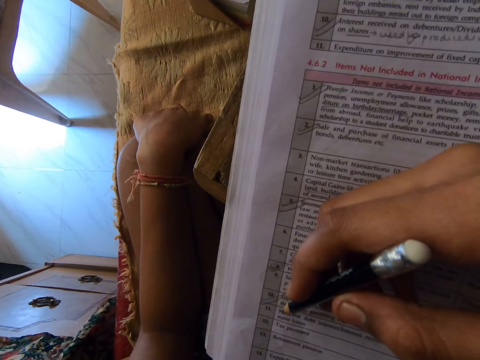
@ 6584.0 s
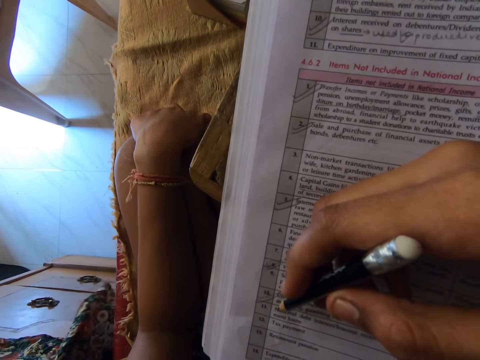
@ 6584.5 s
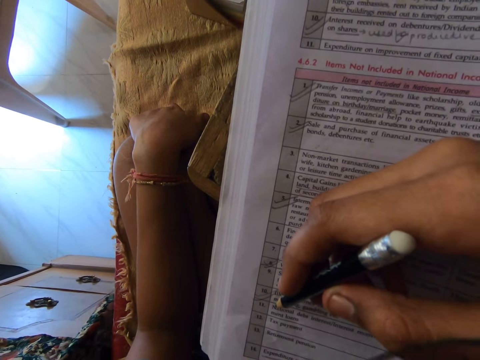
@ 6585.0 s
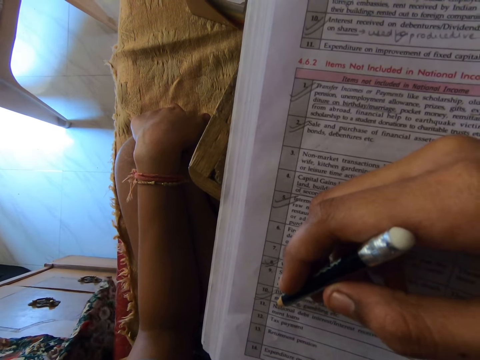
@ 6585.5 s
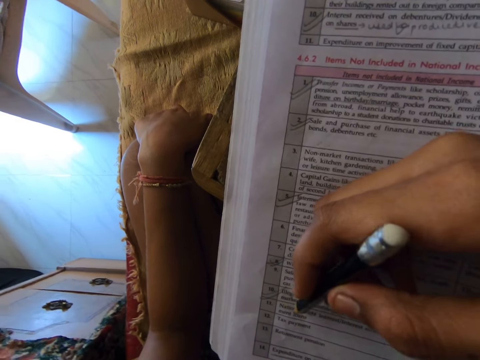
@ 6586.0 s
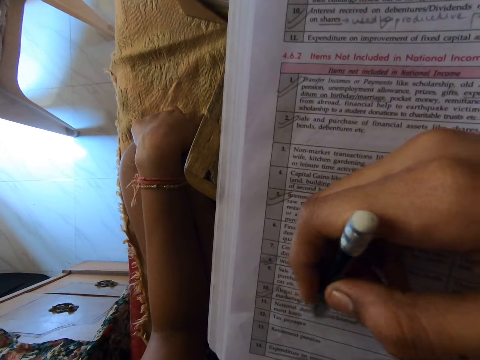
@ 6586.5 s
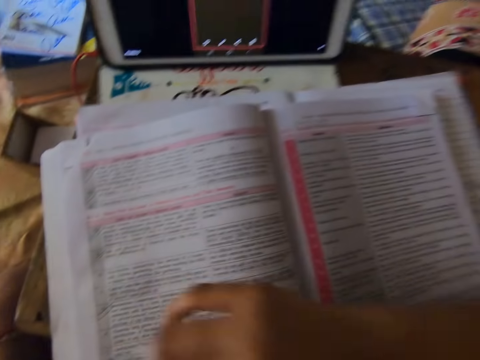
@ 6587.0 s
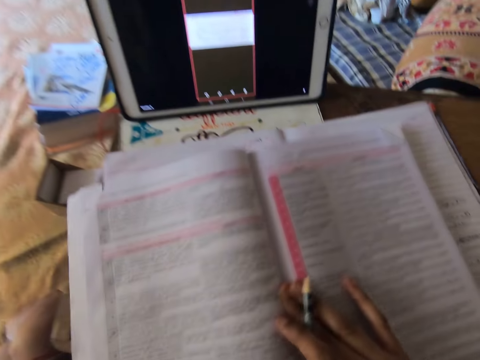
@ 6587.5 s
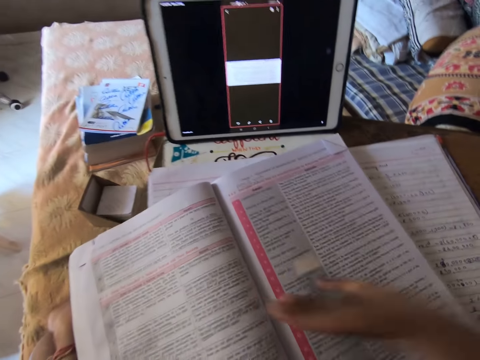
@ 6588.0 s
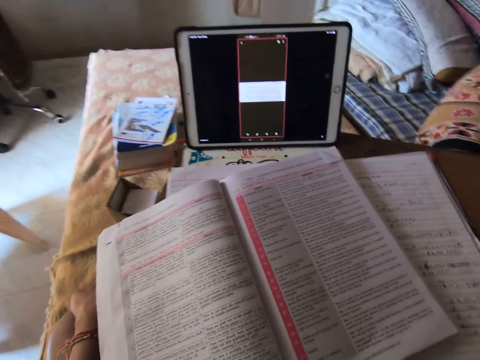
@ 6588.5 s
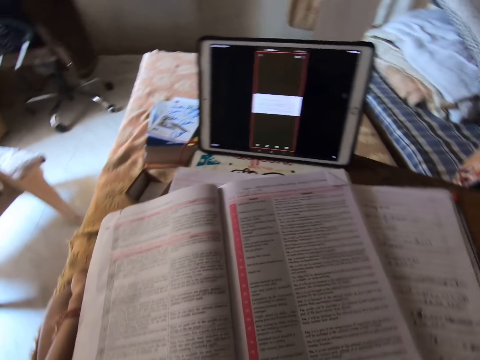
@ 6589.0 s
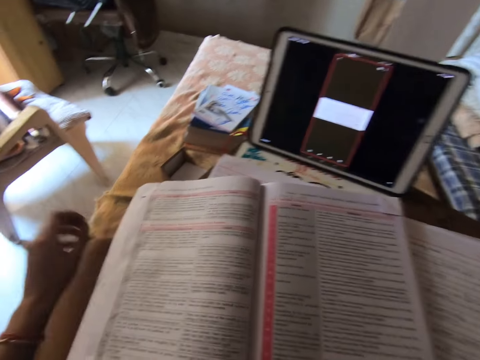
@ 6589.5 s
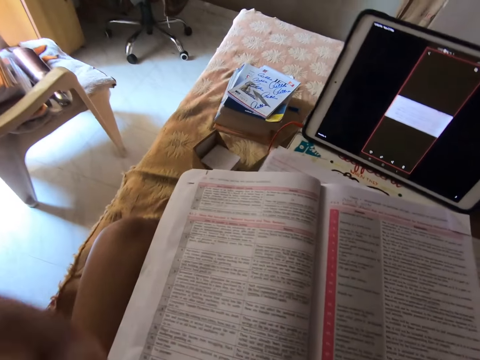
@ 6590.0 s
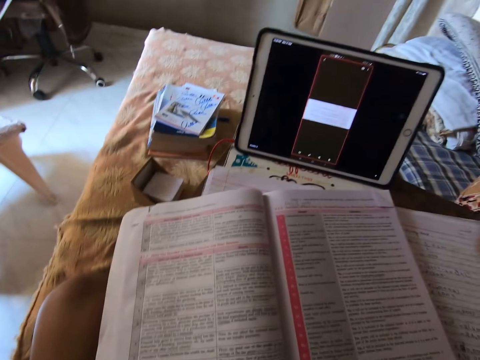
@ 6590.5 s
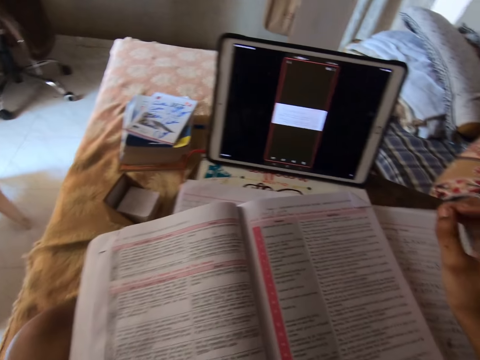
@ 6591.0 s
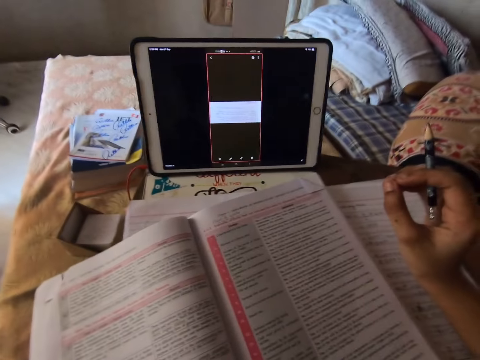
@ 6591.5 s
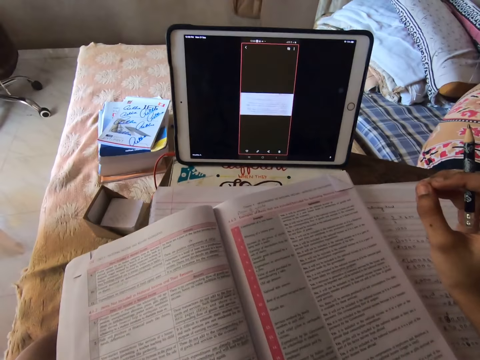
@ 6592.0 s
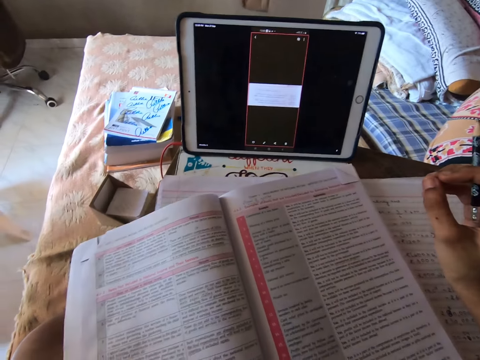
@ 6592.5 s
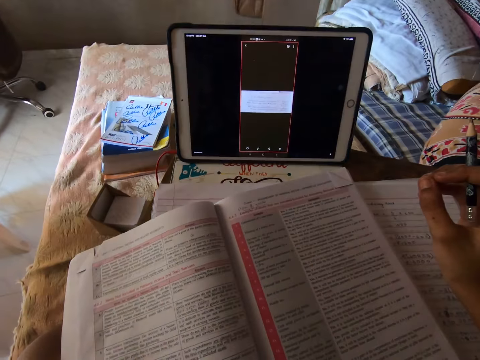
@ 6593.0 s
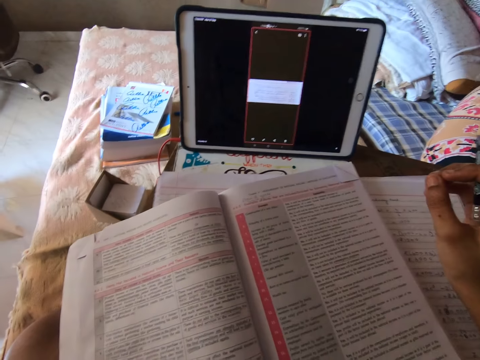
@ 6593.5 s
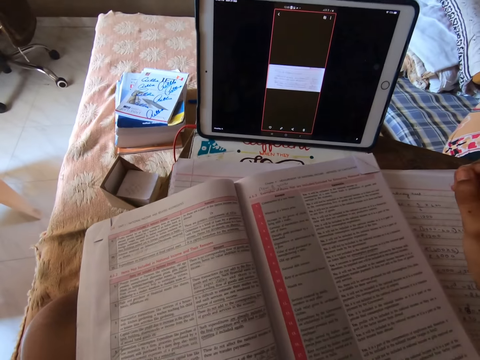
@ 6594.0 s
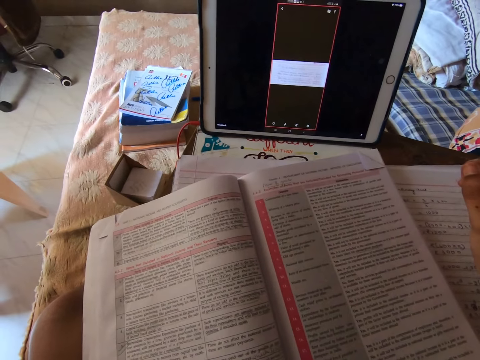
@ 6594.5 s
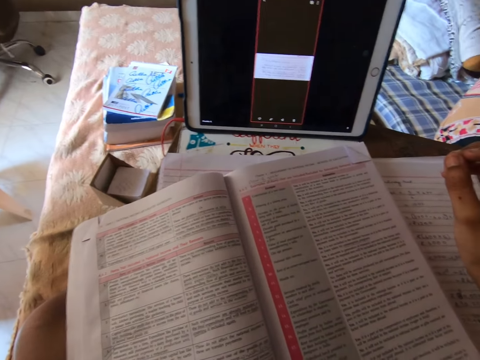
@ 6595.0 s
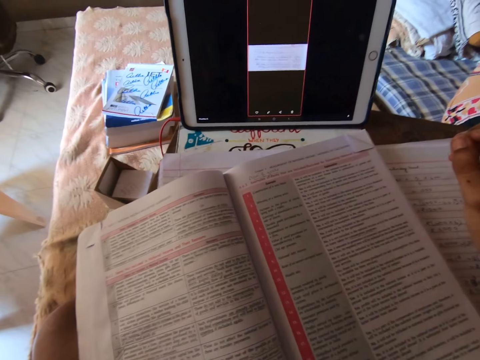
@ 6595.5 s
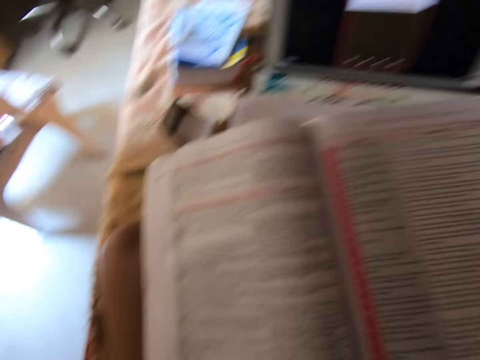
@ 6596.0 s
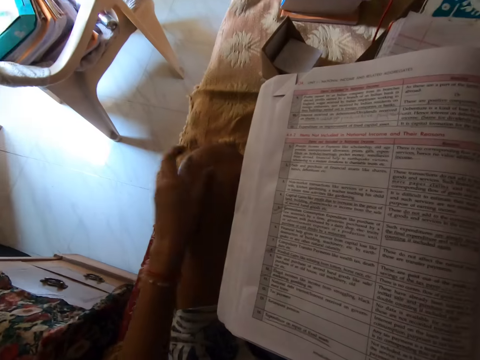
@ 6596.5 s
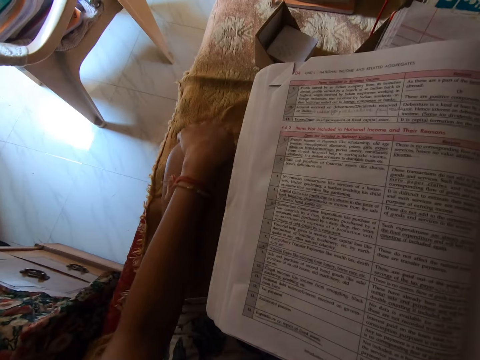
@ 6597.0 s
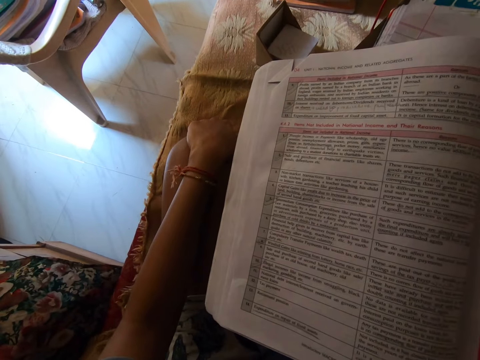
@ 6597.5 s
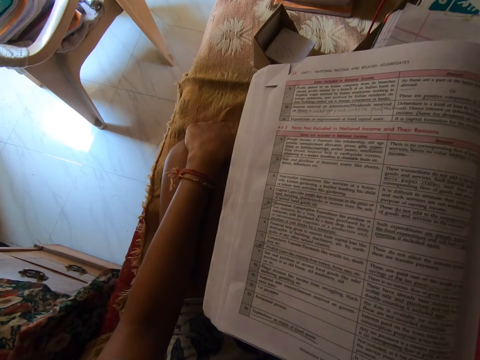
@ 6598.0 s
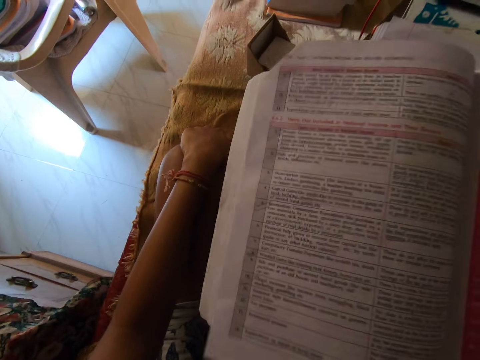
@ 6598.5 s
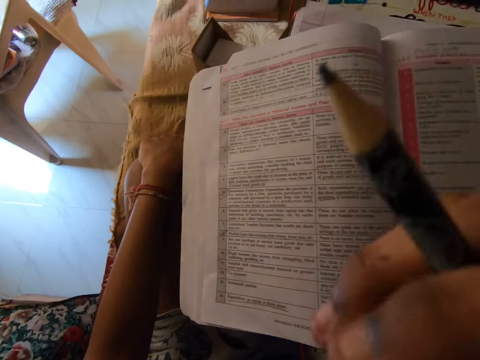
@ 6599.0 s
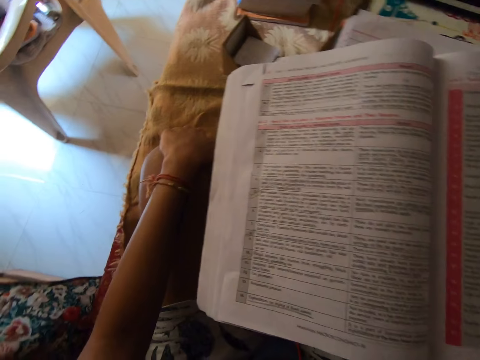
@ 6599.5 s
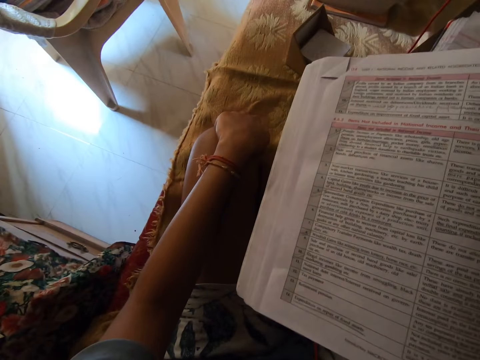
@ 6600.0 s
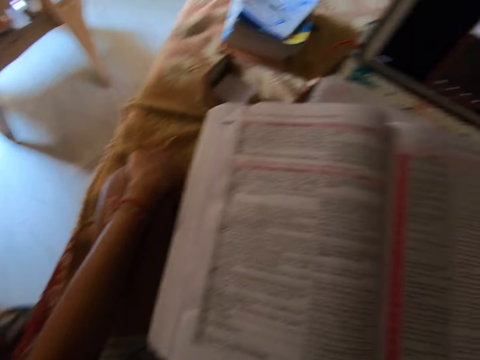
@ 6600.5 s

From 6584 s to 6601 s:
The camera wearer reads through the book in front of her on the table. She makes a mark with the pencil. She adjusts the book on the table with her right hand. She reads the book. She rests her left hand on her elbow.

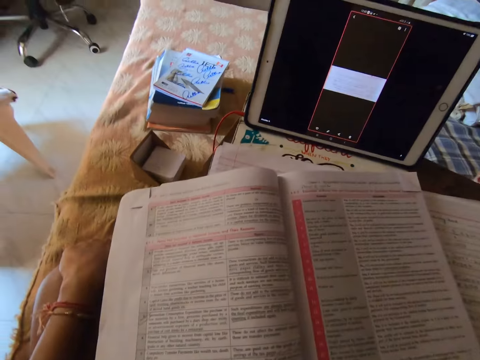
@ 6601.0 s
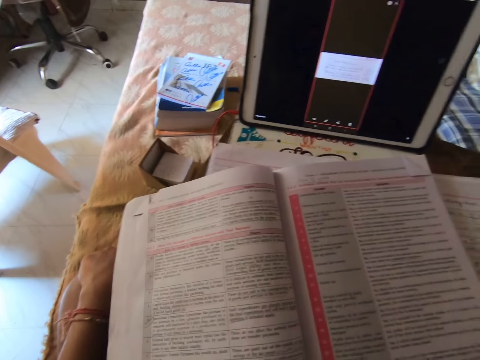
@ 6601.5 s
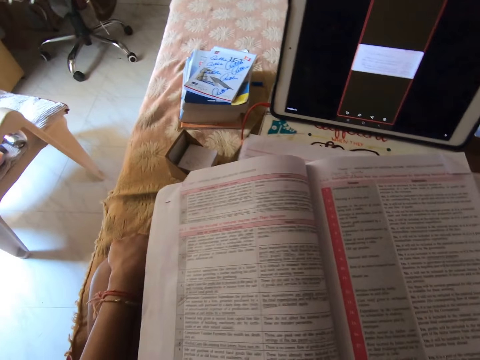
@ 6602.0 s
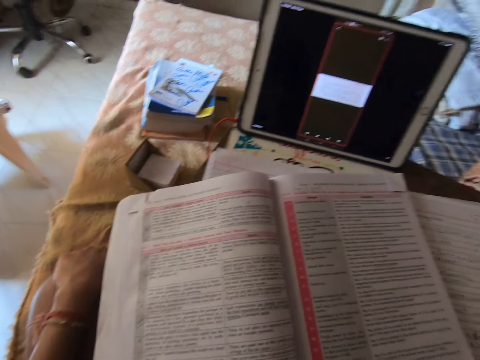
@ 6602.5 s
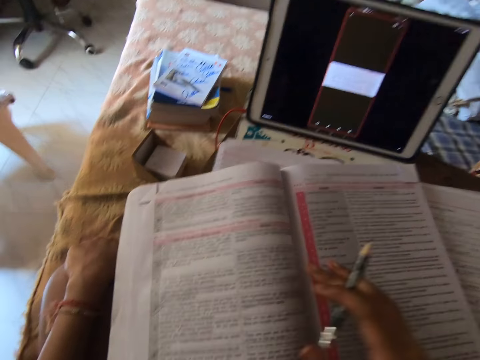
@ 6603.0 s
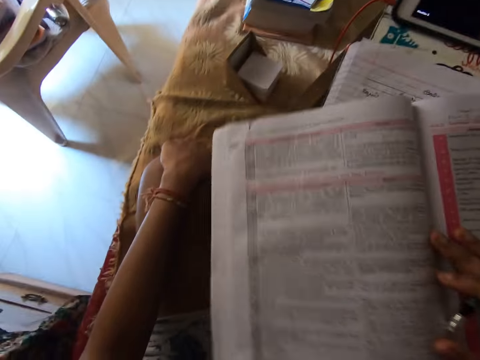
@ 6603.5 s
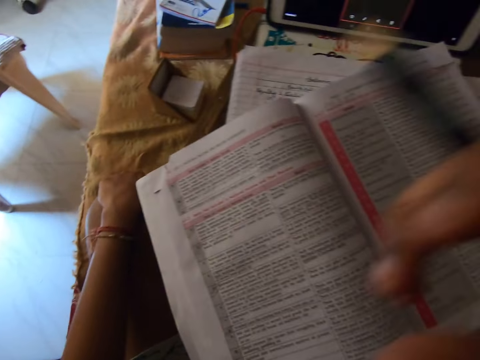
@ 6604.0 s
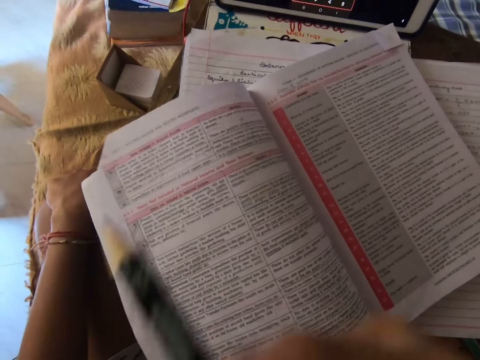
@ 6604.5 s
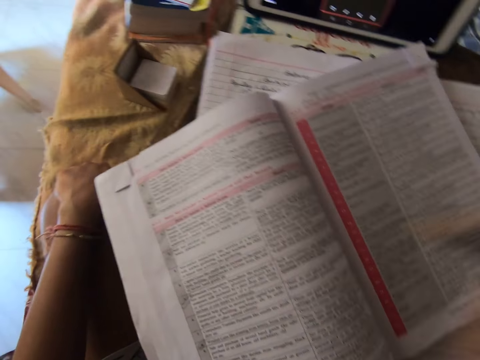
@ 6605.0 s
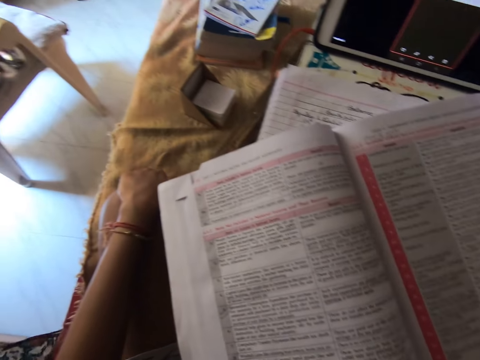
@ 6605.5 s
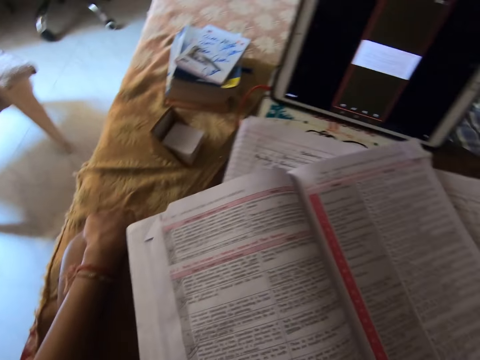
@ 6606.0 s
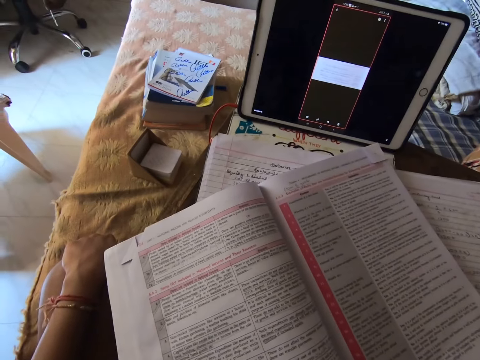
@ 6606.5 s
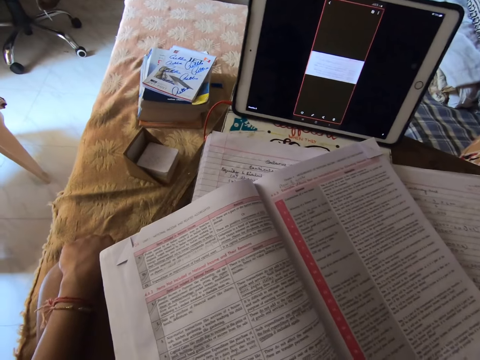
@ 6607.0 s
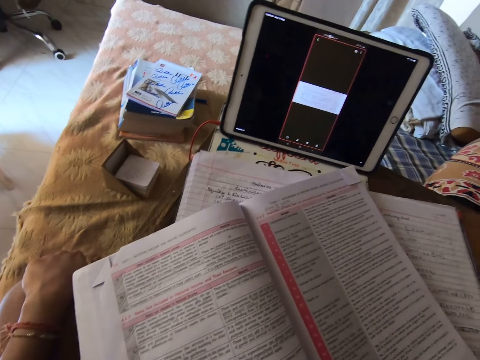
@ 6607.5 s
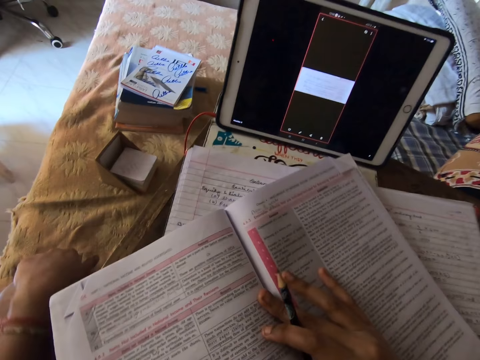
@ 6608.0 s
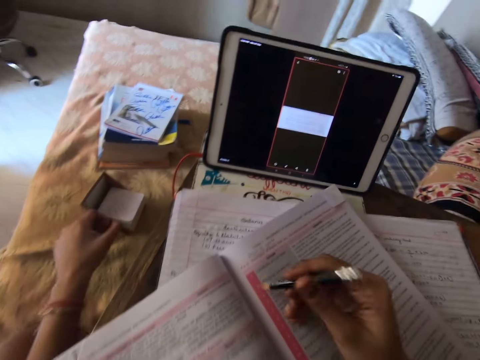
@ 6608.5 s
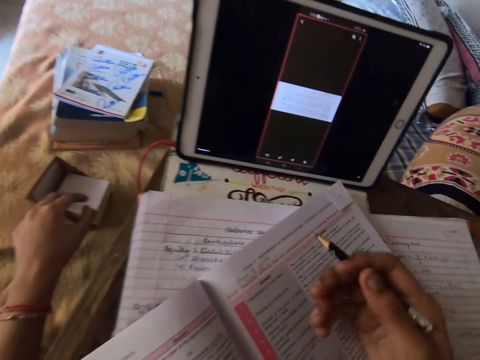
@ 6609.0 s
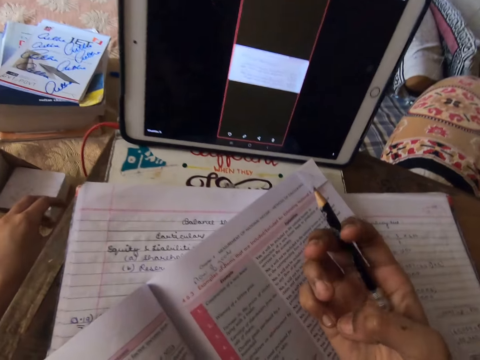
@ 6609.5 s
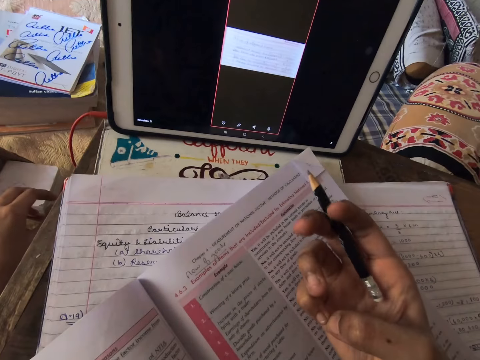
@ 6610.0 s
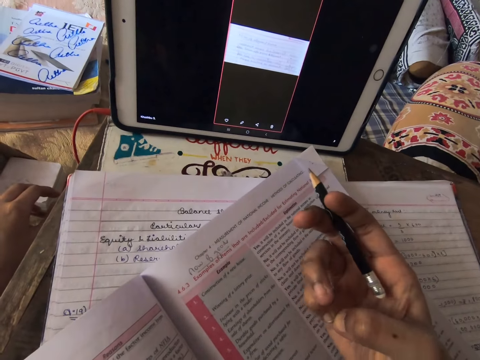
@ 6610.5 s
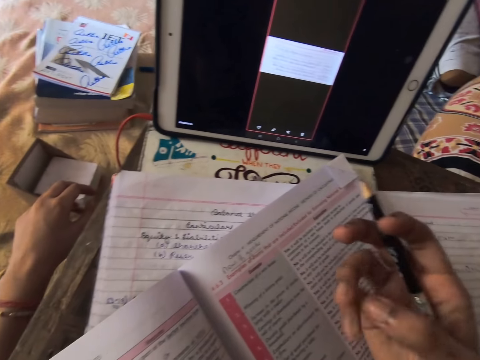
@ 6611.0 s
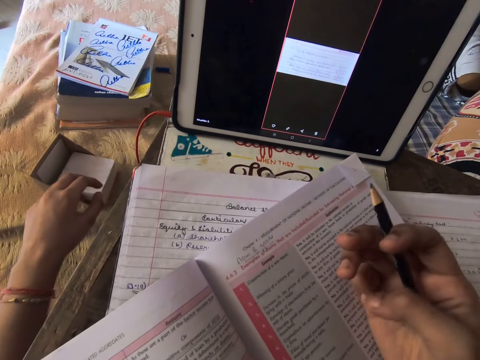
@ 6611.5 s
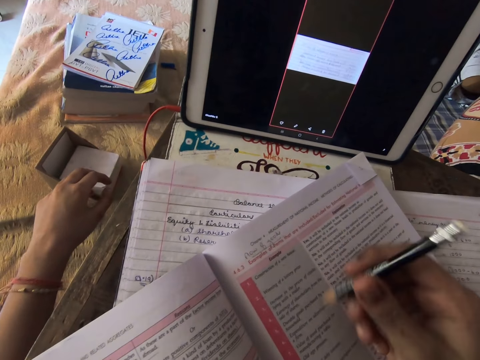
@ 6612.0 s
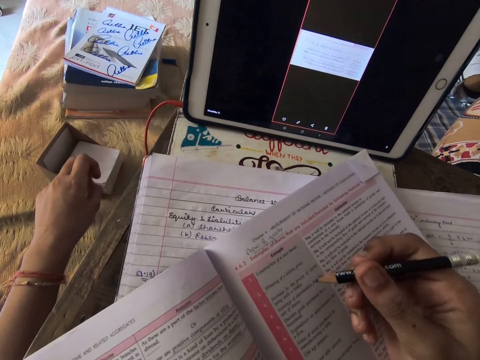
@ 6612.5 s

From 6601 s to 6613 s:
The camera wearer adjusts the book on the table with her right hand. She adjusts her fingers.
